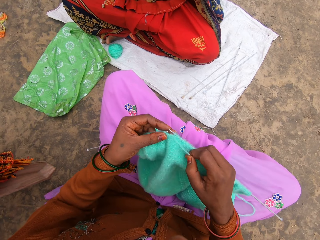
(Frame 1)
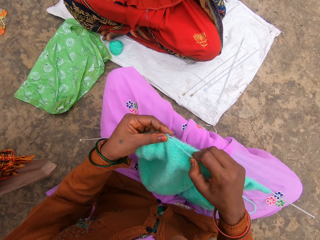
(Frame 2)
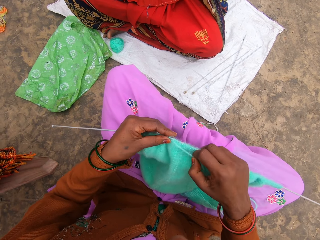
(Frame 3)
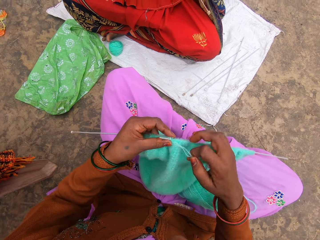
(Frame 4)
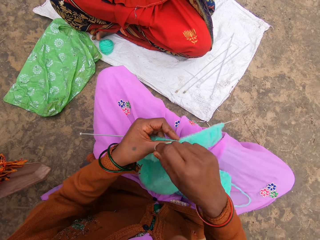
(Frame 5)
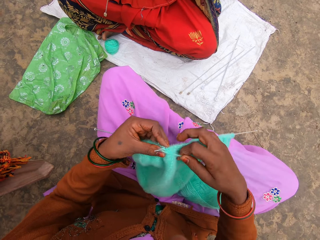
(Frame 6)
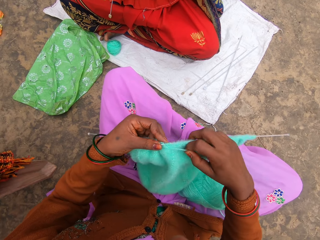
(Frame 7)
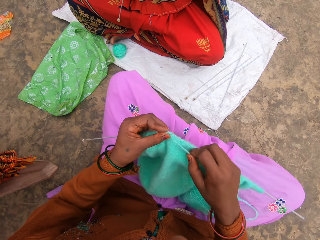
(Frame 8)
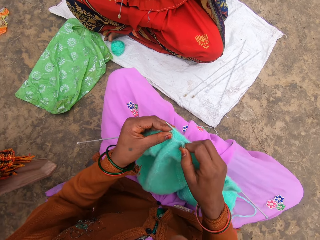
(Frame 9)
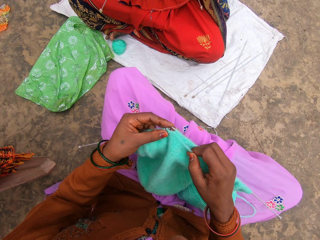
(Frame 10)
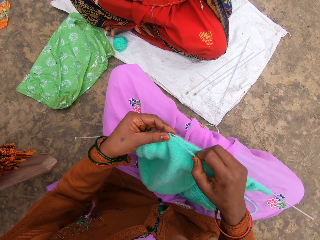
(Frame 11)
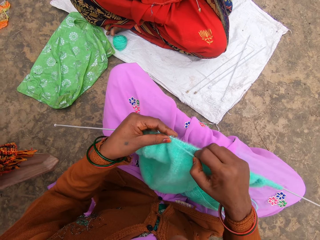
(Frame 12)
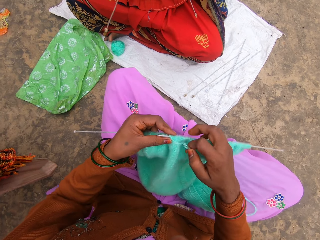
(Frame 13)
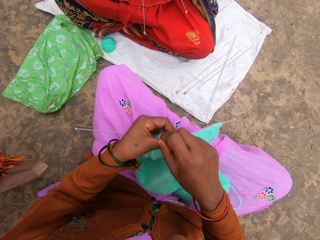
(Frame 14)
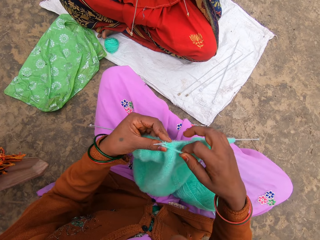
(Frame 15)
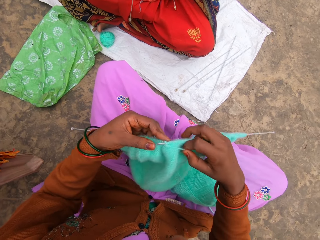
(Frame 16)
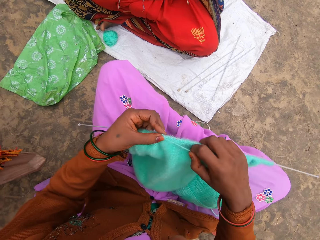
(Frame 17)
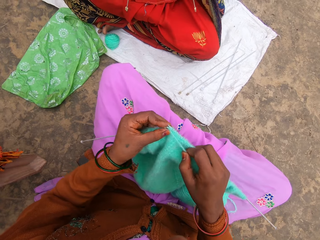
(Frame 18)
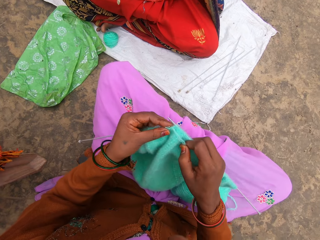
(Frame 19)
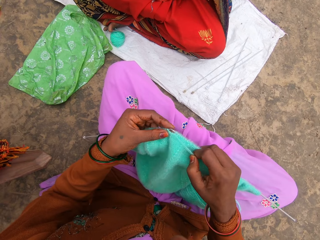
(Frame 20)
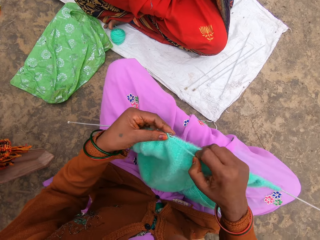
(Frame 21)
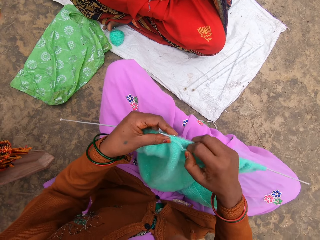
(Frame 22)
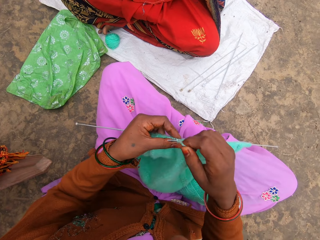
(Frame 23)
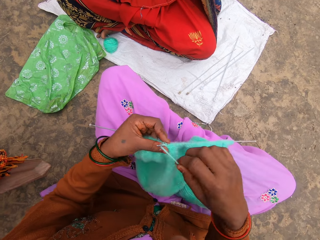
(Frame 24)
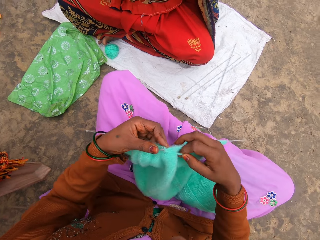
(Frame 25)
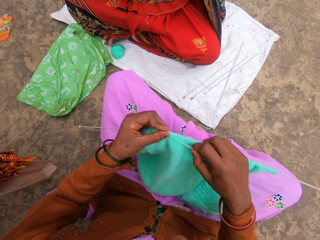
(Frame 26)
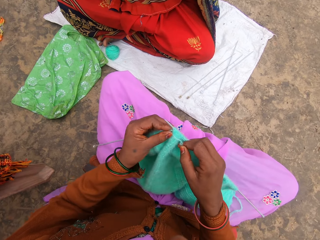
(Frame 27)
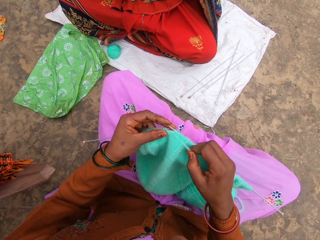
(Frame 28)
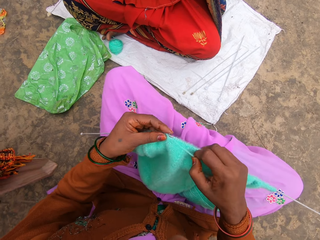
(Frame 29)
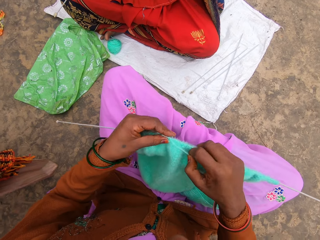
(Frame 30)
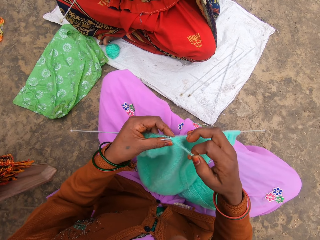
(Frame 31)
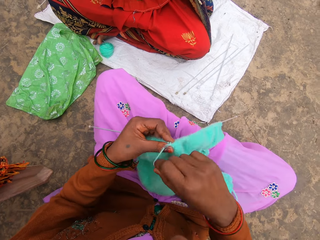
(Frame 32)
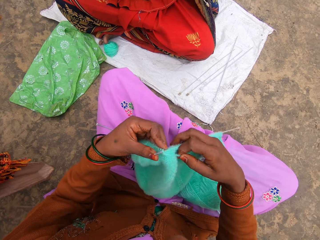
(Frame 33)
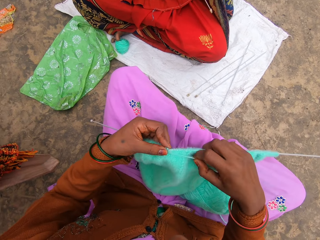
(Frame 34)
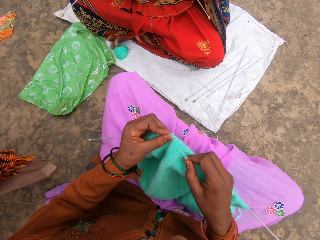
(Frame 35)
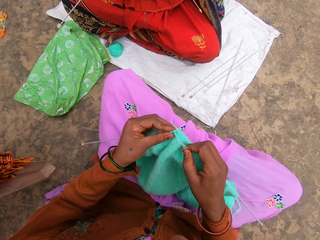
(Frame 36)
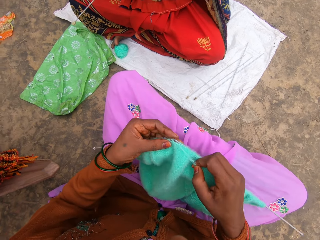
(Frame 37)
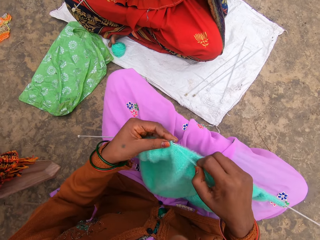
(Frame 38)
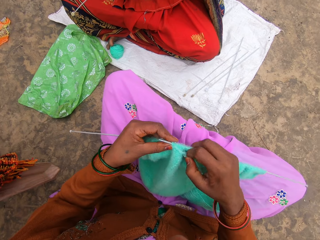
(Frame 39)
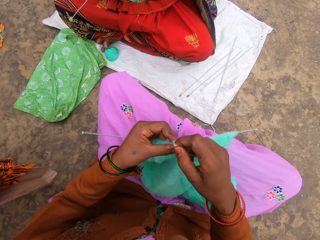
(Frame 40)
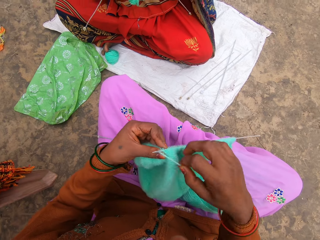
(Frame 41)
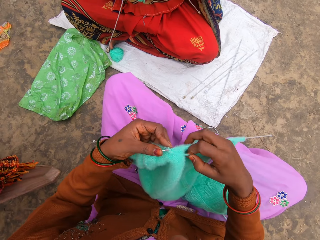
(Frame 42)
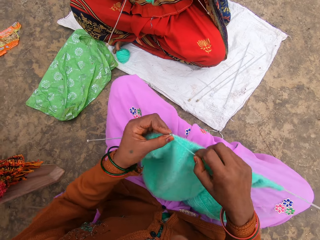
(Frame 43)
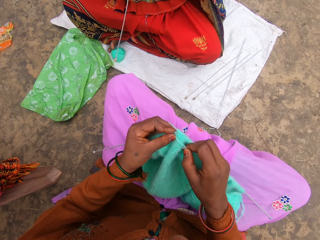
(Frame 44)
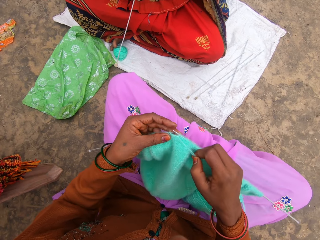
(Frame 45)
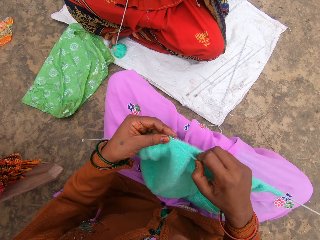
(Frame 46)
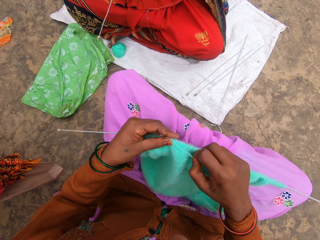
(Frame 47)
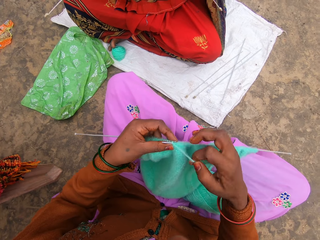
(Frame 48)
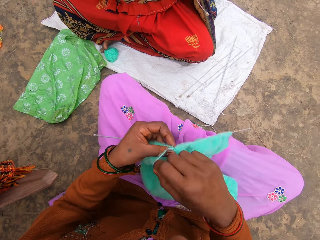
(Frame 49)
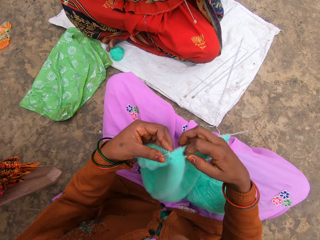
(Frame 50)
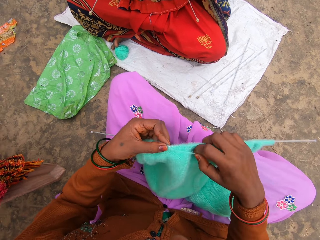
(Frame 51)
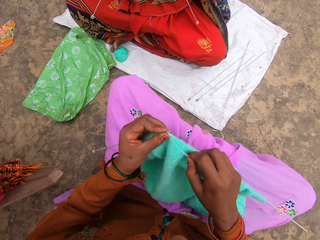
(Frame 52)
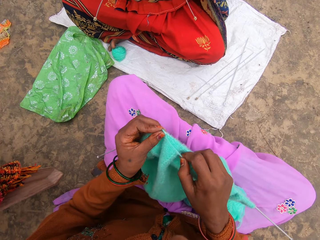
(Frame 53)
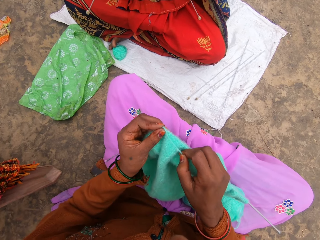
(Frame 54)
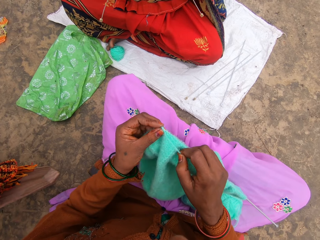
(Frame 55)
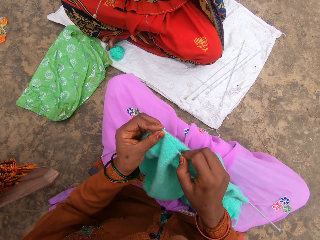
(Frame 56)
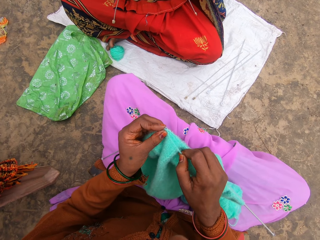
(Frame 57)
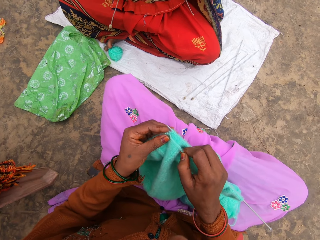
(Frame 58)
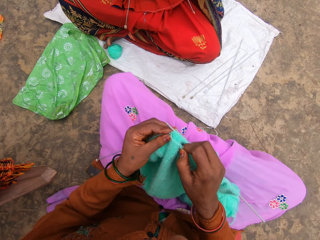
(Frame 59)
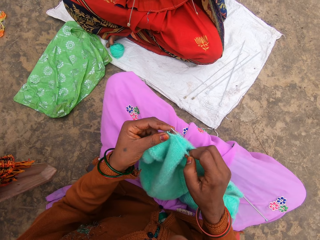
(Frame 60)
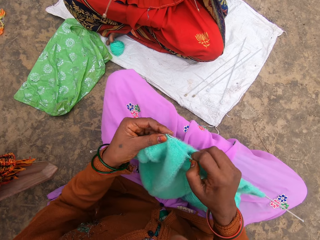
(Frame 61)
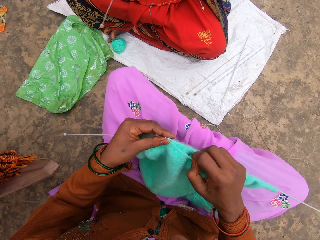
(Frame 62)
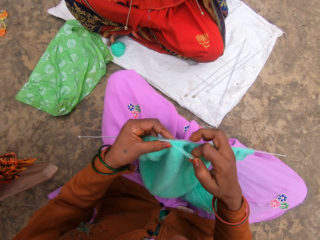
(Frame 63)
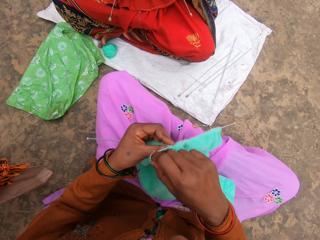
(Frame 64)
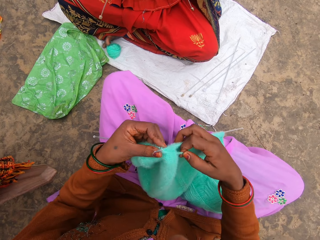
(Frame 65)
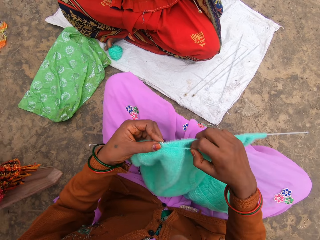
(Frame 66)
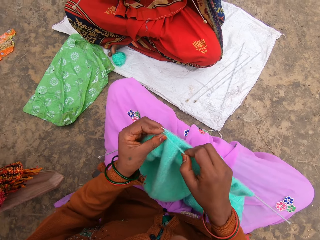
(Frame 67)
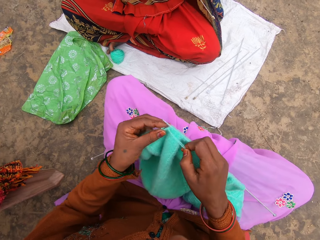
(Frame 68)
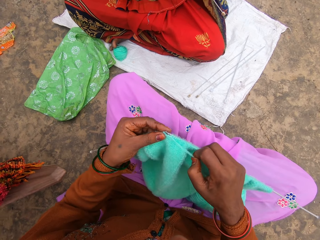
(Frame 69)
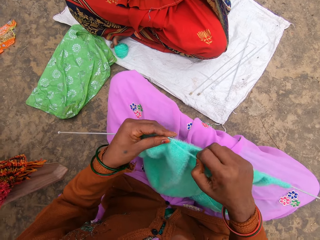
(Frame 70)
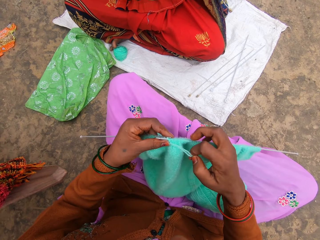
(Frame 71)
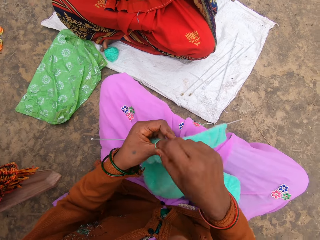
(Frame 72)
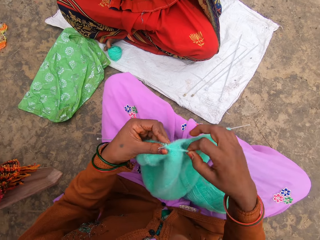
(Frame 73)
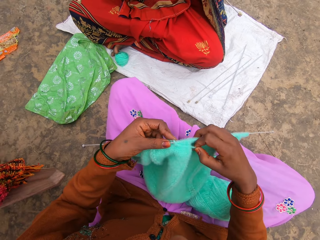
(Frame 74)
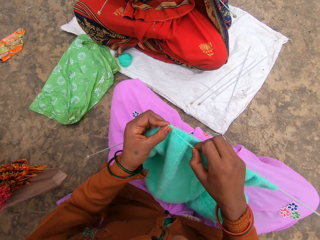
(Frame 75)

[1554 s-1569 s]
The camera wearer starts to knit.

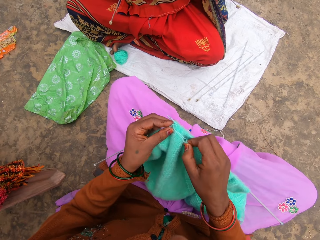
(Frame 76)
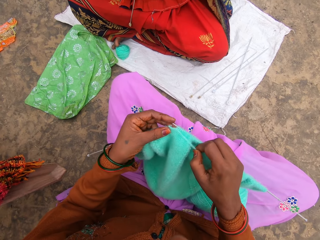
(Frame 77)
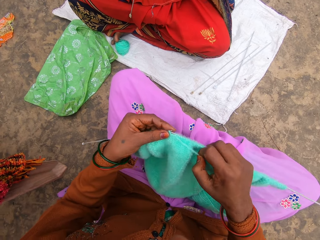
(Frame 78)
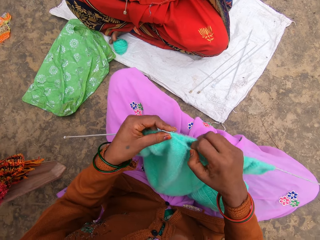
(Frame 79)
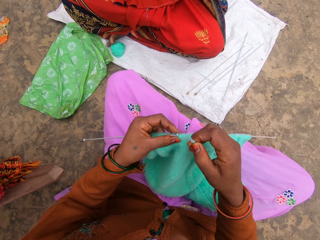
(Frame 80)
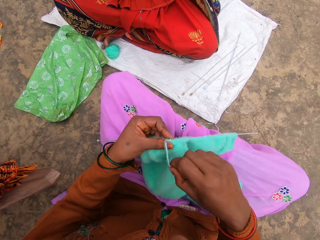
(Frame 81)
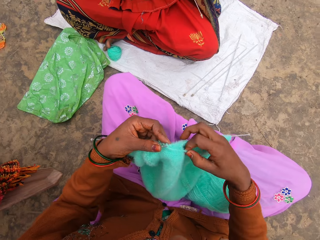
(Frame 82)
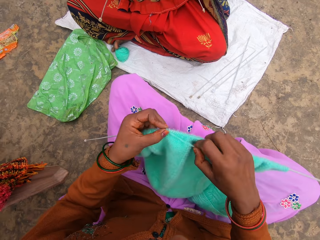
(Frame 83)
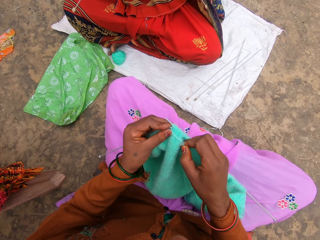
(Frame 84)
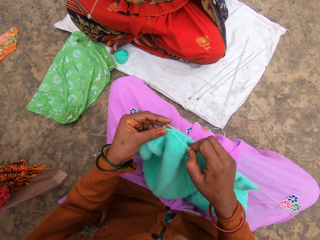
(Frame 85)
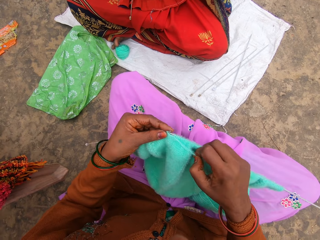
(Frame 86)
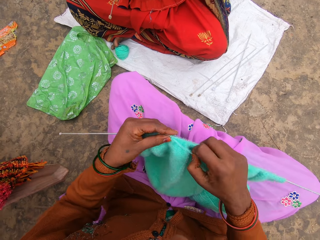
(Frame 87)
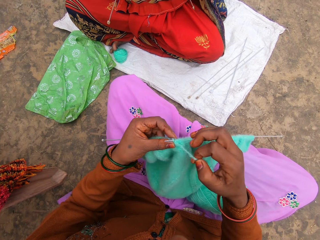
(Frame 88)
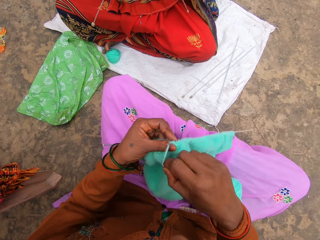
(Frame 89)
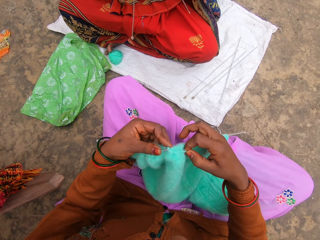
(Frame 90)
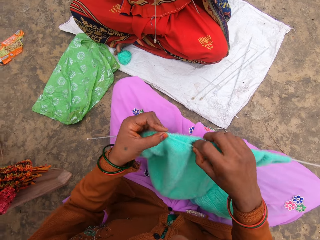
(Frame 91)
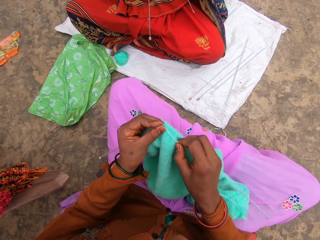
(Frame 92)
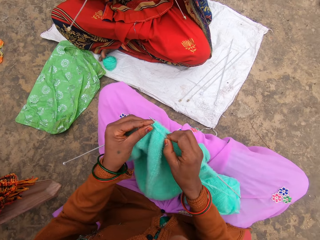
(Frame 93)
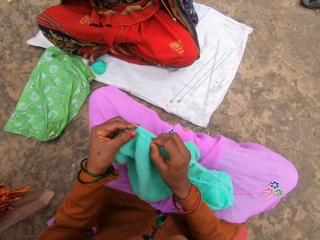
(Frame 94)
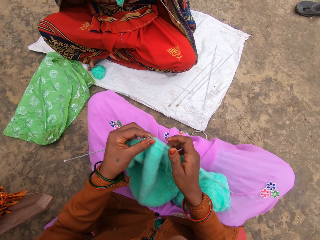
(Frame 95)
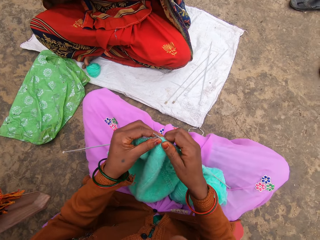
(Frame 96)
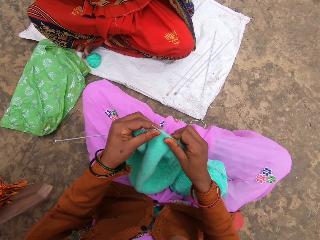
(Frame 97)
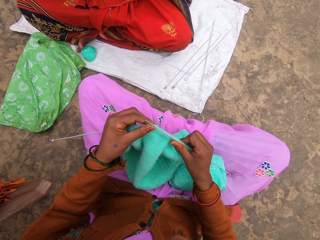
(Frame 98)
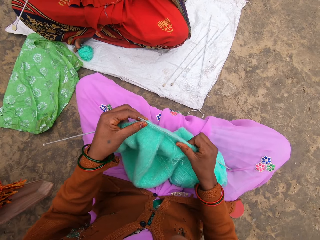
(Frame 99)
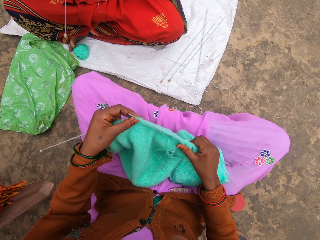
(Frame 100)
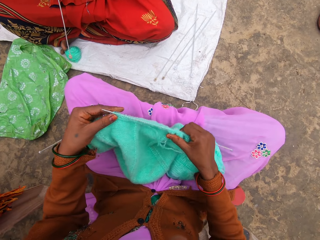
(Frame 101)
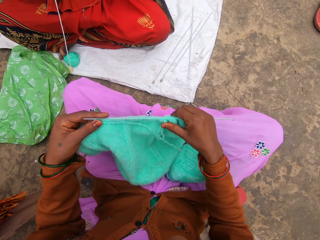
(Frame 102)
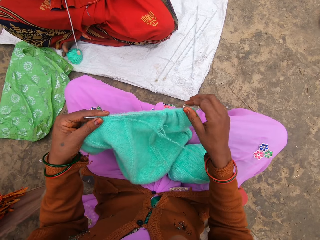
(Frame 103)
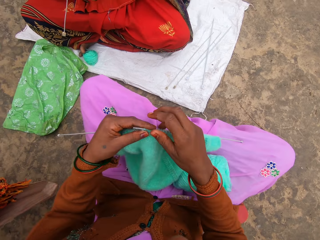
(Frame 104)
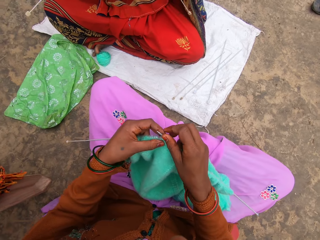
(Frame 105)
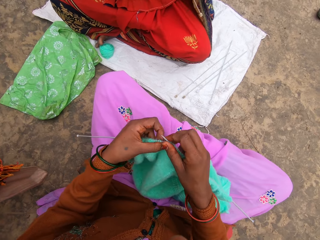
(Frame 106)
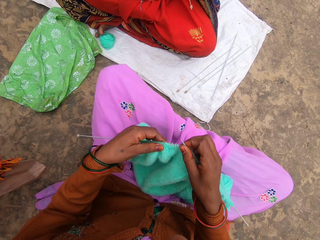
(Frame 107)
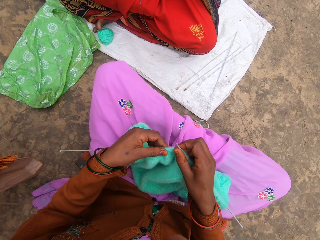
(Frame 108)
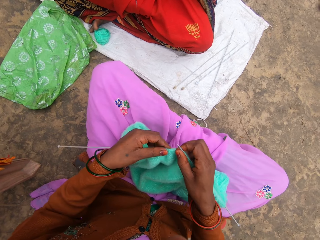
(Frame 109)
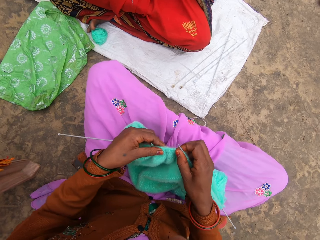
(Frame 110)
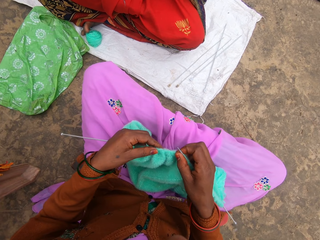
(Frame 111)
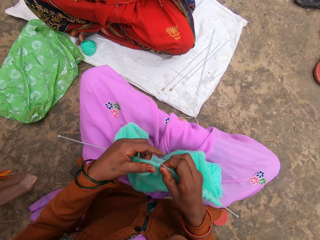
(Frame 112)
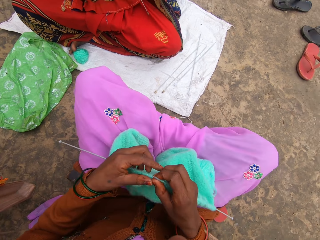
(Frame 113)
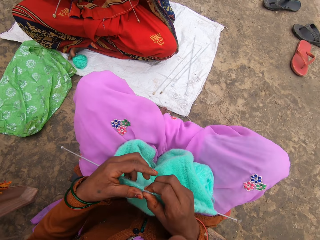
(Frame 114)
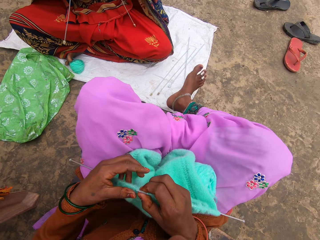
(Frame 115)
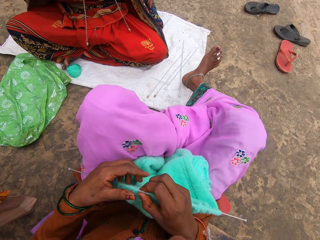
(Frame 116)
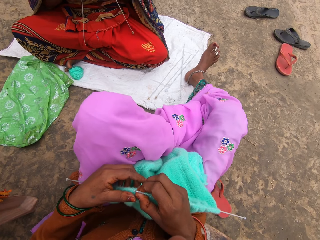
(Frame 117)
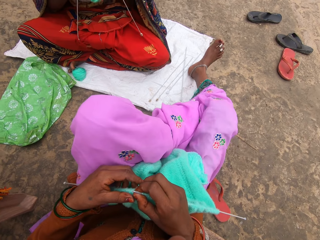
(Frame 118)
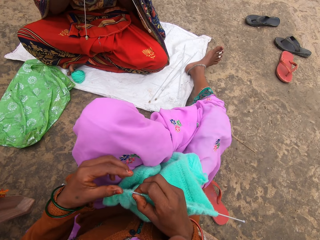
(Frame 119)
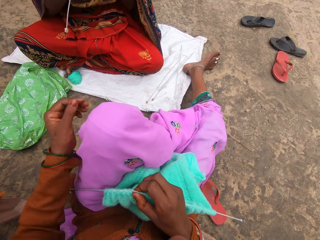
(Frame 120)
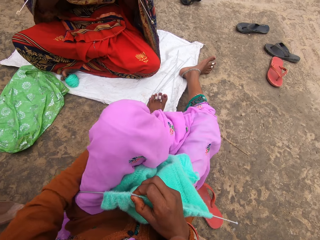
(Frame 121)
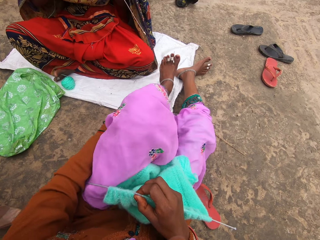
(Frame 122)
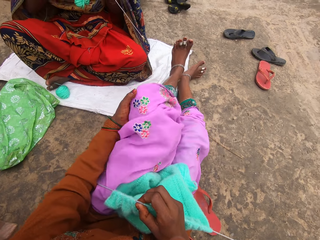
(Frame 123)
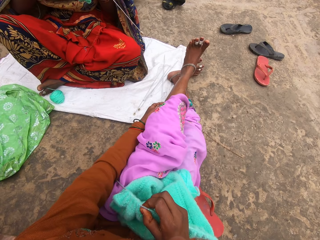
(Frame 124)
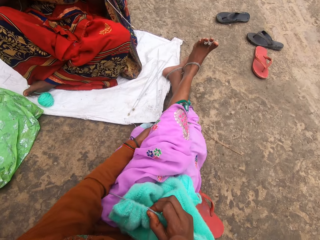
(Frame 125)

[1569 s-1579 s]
The camera wearer pulls the woolen sweater on the needle. He stretches his legs.
